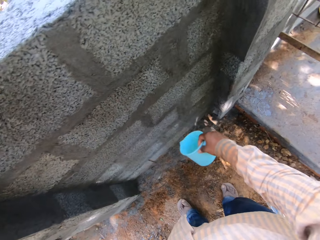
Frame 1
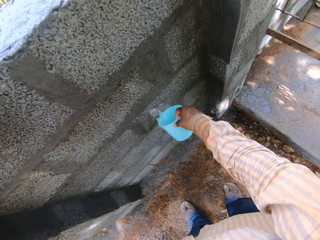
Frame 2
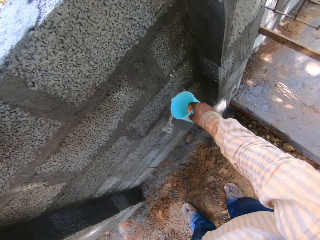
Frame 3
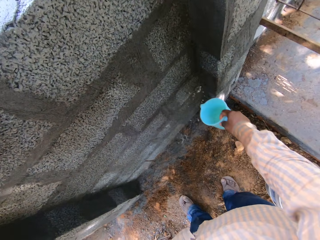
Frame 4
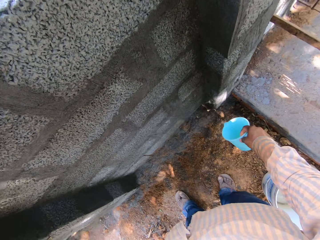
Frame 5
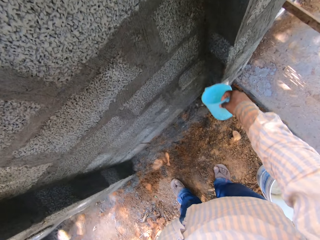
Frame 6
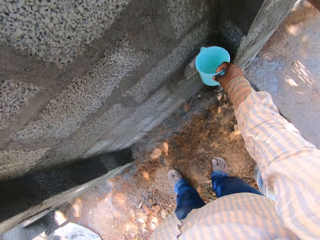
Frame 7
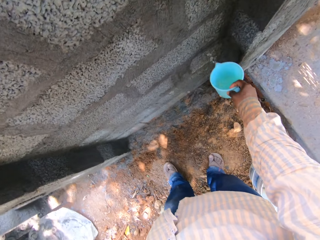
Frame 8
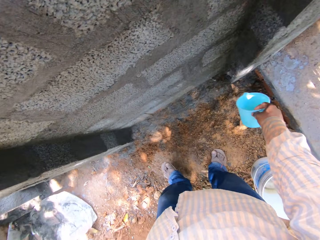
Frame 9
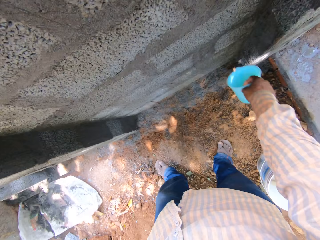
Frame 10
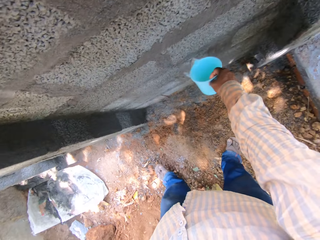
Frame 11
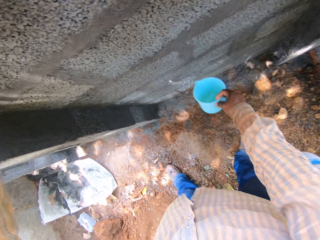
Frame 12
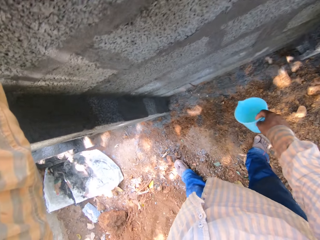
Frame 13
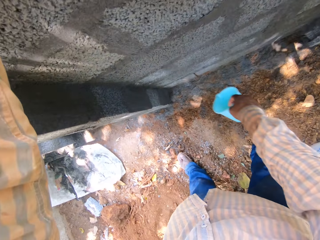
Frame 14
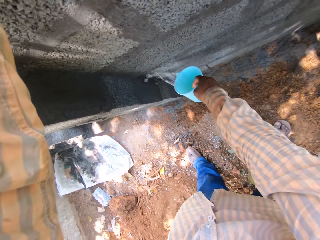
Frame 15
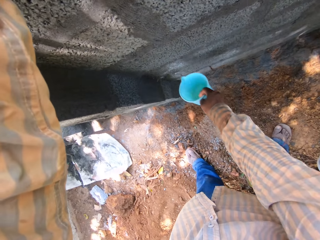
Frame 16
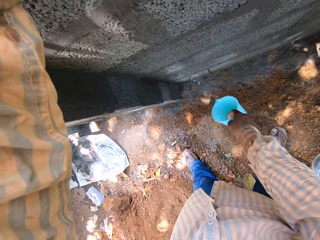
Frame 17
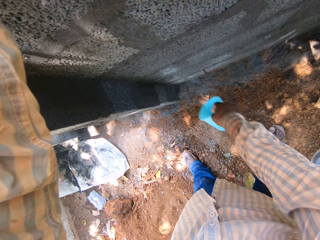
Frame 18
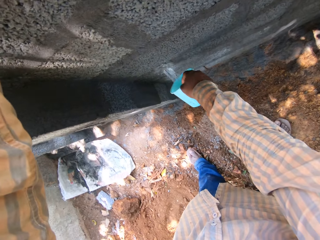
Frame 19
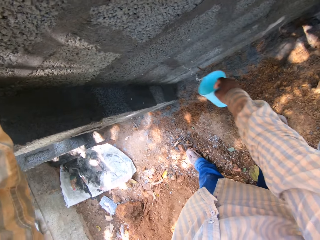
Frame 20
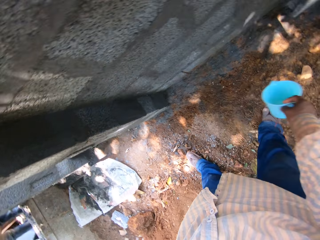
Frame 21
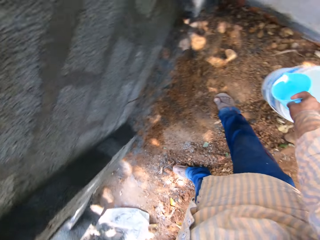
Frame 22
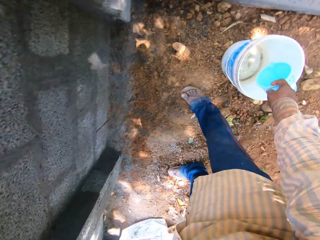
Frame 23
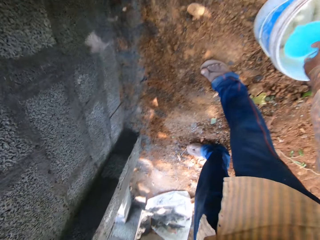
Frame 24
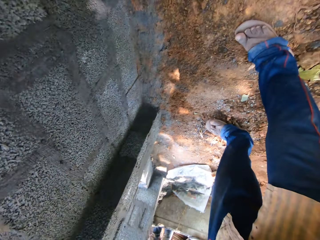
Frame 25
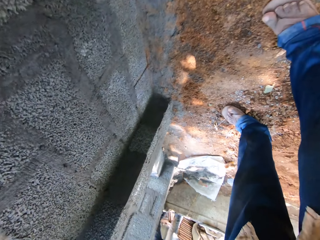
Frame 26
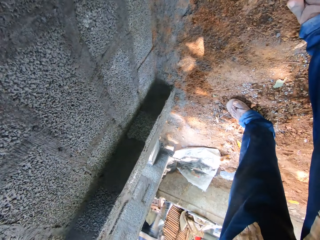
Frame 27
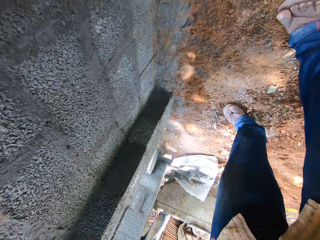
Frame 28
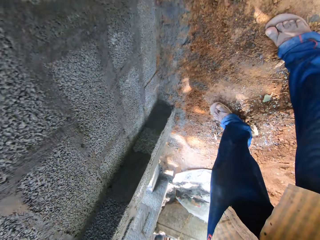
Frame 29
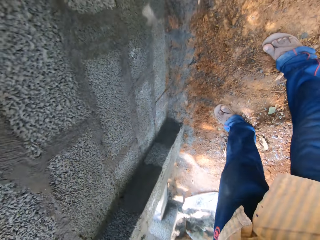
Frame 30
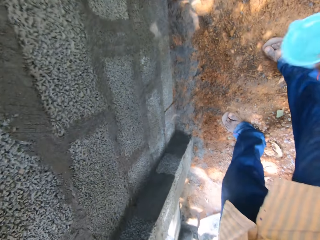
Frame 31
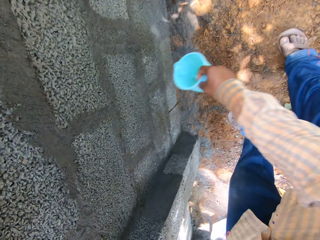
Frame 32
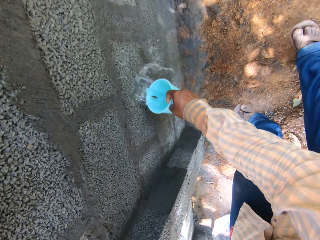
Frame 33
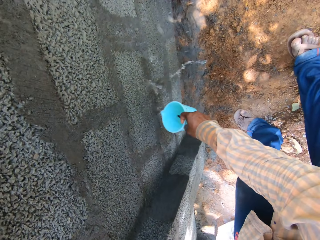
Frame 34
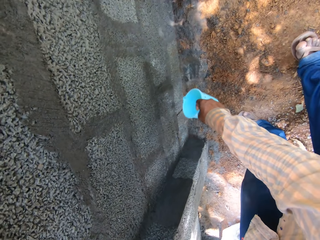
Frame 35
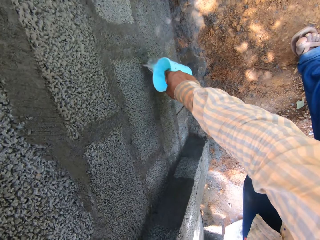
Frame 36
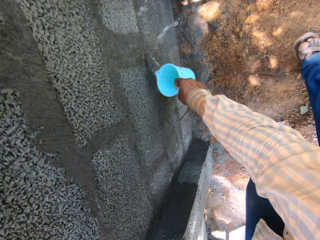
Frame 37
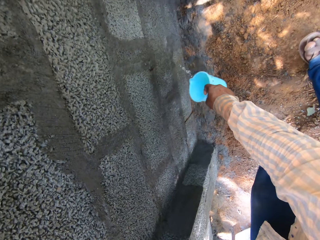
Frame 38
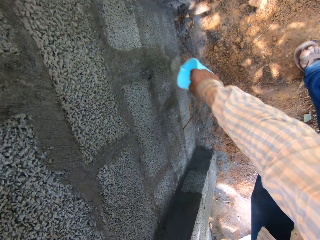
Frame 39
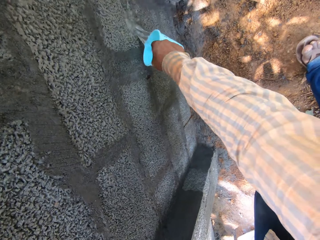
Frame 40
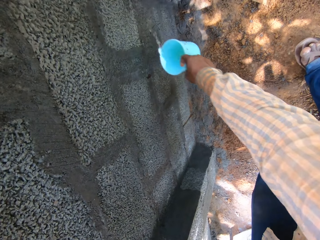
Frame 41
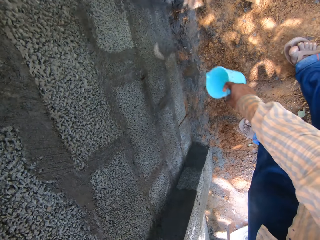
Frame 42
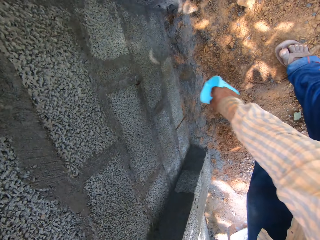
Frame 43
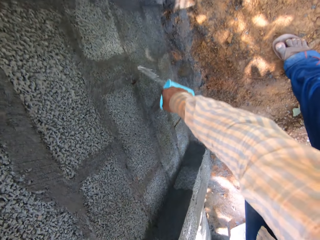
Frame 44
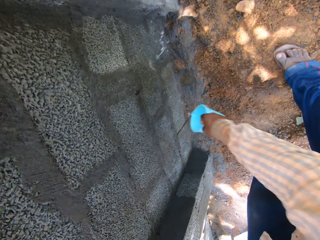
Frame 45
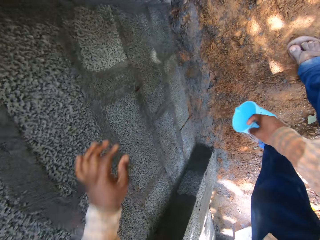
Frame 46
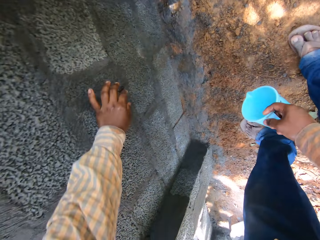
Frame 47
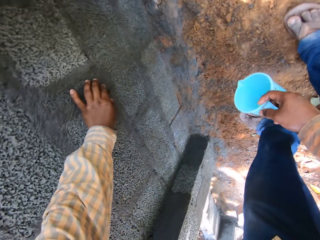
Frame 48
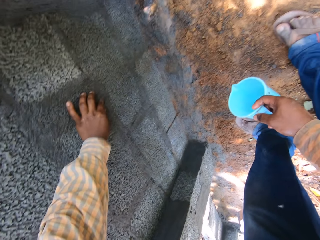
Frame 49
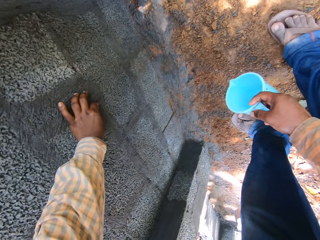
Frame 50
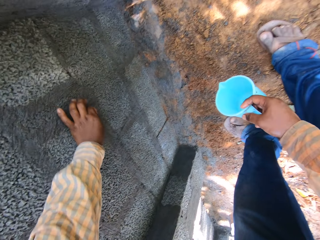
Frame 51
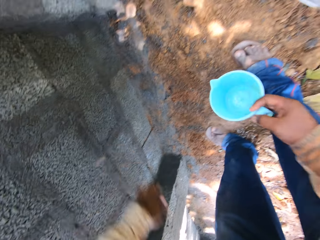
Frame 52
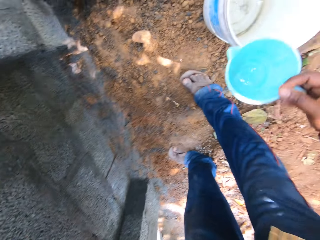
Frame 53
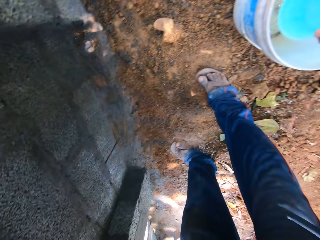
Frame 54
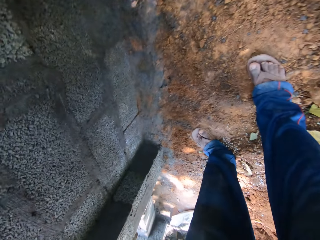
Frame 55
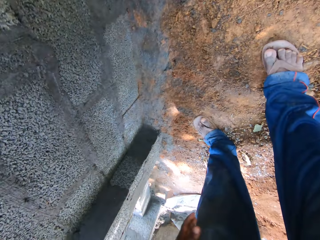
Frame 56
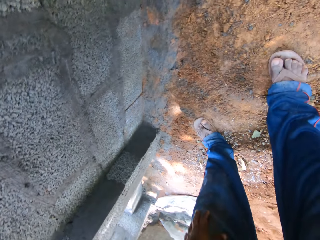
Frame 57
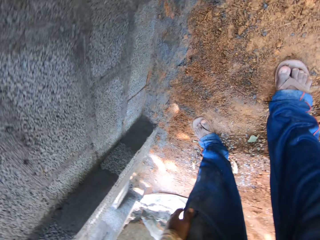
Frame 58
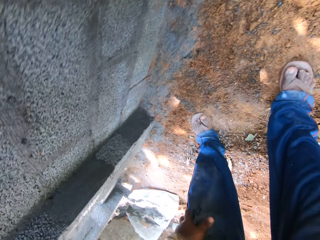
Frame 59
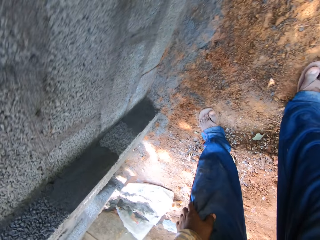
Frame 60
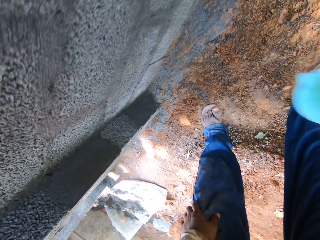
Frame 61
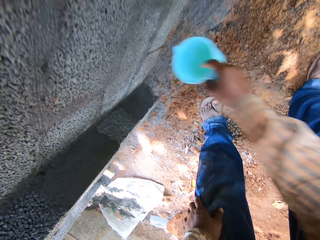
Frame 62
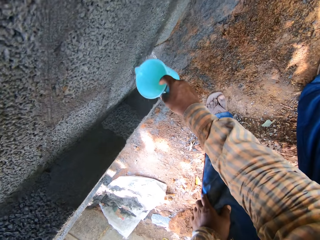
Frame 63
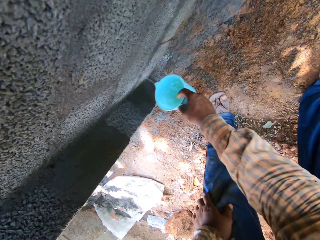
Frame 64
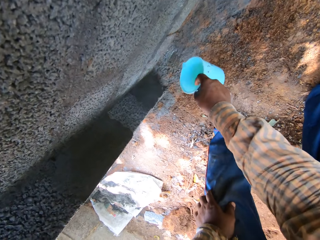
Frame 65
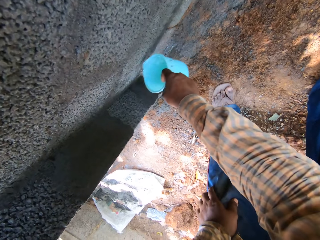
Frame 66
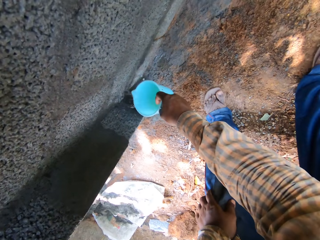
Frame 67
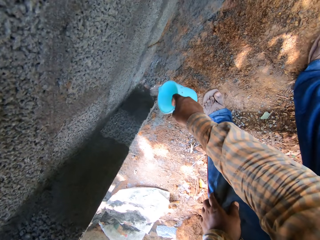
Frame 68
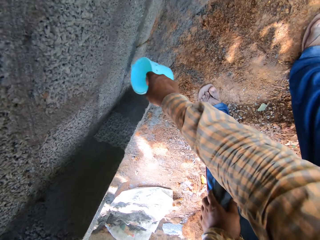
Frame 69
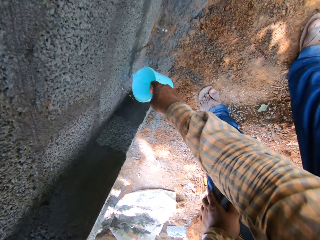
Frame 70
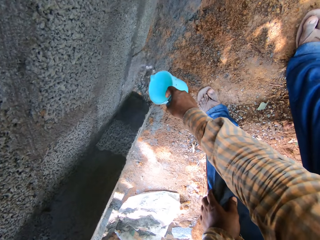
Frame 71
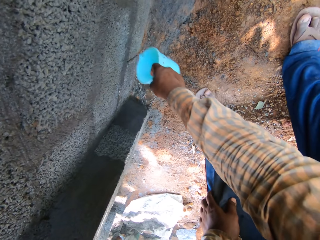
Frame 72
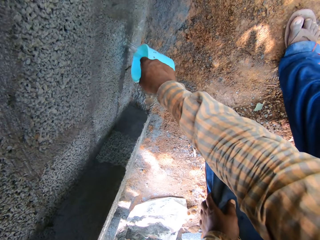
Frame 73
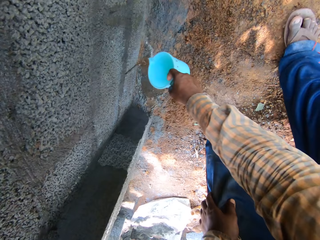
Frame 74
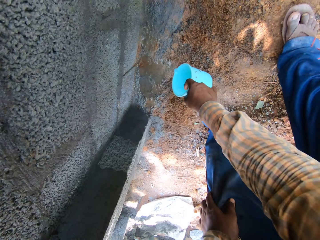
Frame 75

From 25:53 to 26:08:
The camera wearer fetches water from the bucket of water with the small bowl in his right hand. He pours water from the small bowl on the wall with his right hand. He picks some dirt from the concrete wall with his left hand. He fetches water from the bucket of water with the small bowl in his right hand. He pours water from the small bowl on the wall with his right hand.

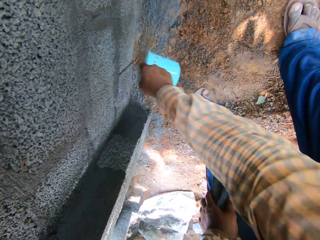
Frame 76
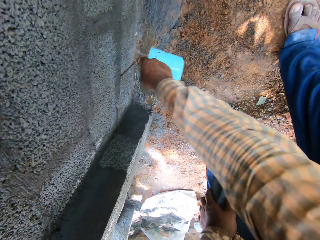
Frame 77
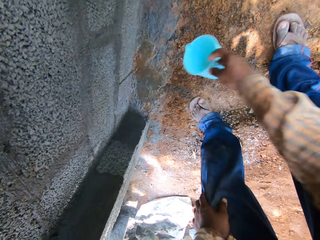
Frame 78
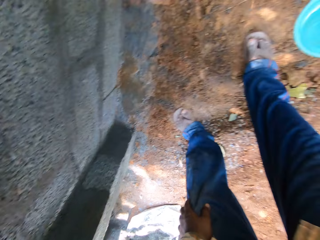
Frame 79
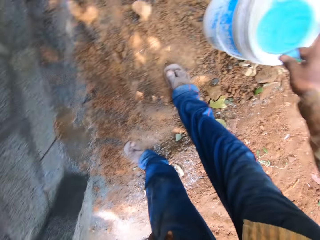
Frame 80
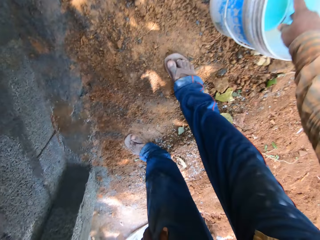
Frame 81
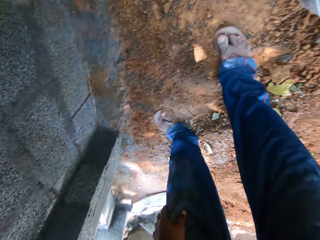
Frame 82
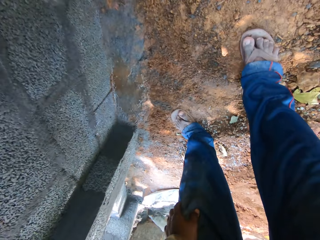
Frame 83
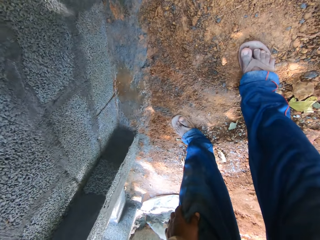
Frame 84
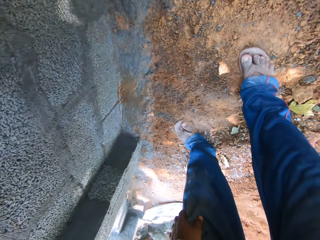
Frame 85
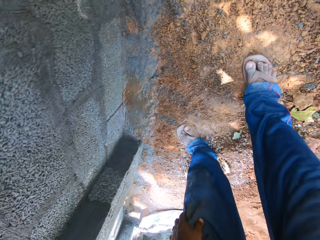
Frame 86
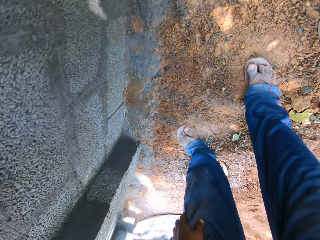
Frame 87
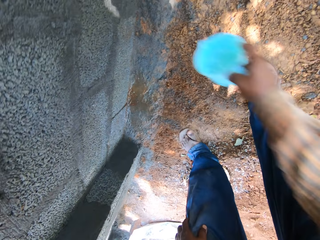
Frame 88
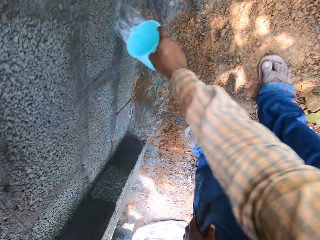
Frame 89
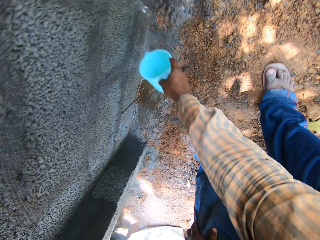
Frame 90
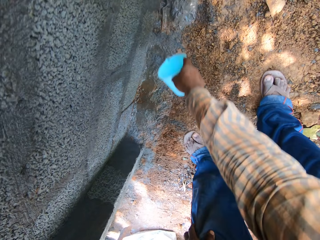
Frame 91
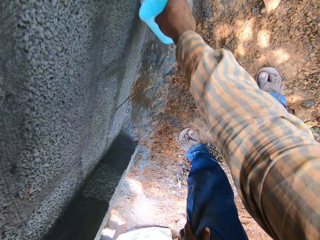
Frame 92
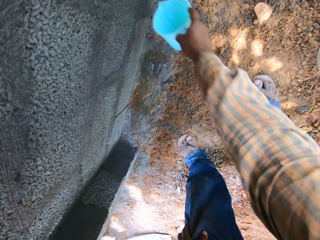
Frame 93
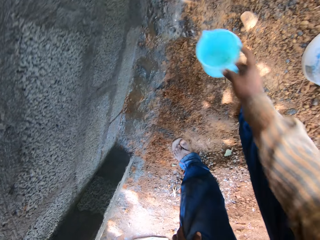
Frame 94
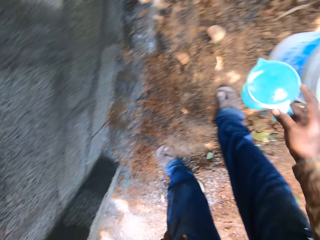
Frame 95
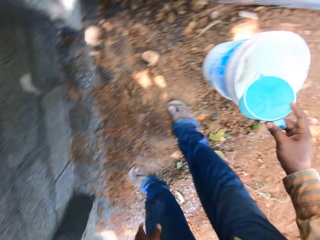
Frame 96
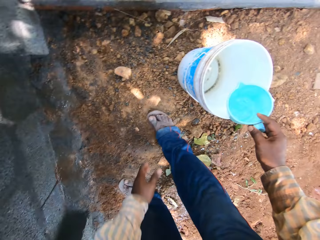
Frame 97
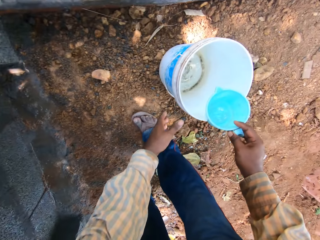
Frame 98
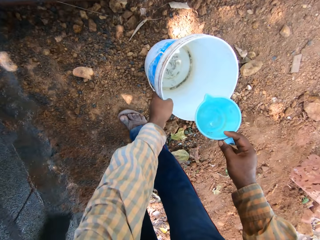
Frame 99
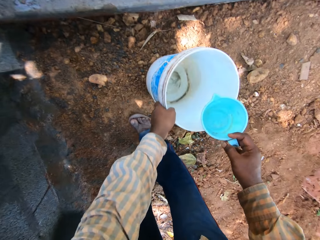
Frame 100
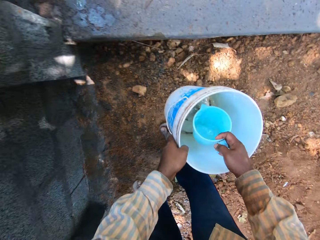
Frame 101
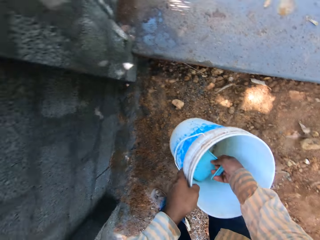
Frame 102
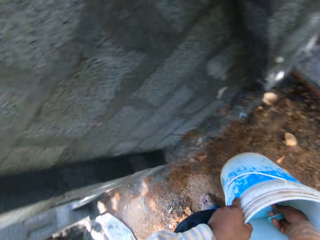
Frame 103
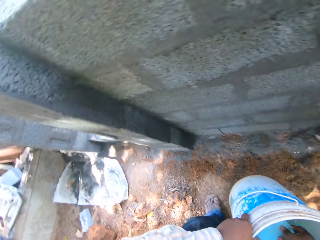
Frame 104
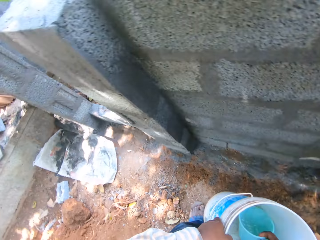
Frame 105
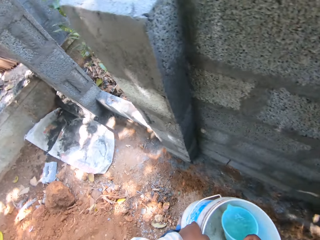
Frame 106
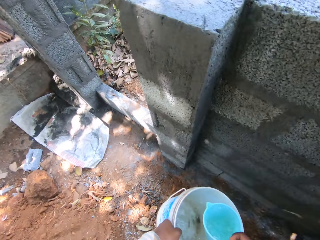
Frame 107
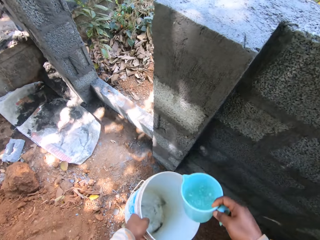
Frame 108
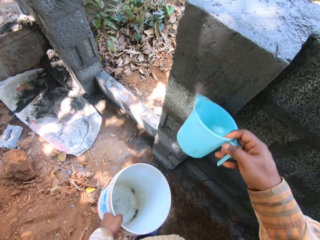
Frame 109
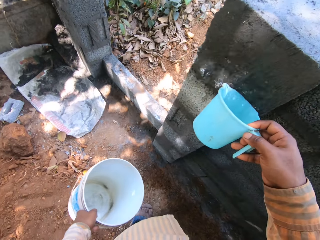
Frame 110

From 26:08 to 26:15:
The camera wearer fetches water from the bucket of water with the small bowl in his right hand. He pours water from the small bowl on the wall with his right hand. He picks the bucket from the ground with his left hand. He fetches water from the bucket of water in his left hand with the small bowl in his right hand.
